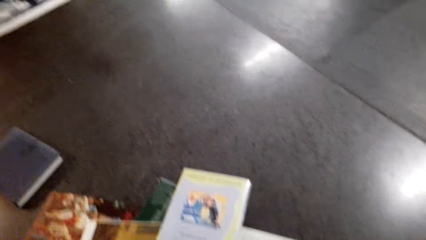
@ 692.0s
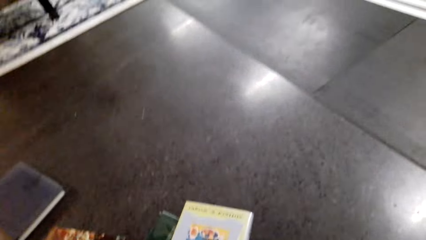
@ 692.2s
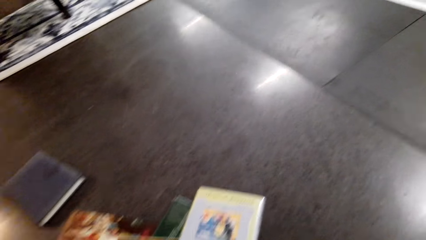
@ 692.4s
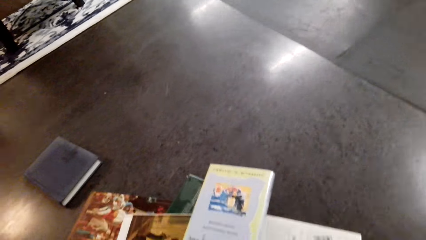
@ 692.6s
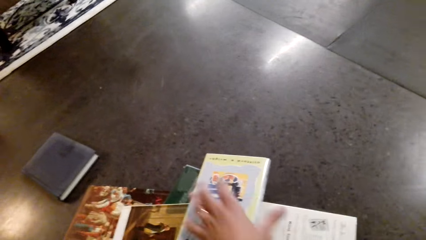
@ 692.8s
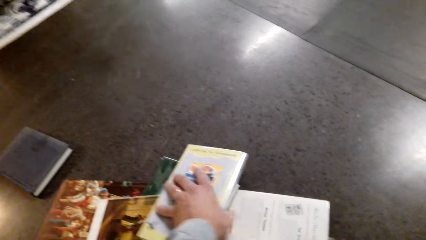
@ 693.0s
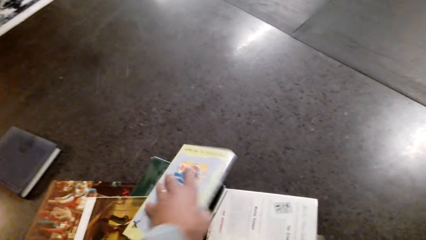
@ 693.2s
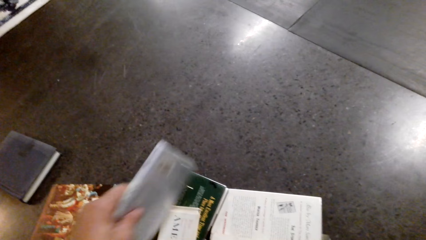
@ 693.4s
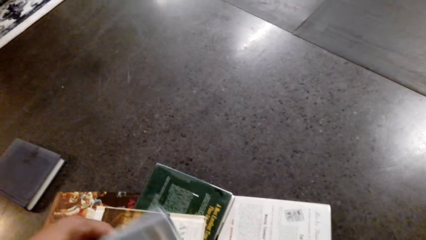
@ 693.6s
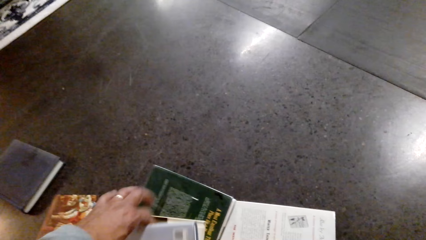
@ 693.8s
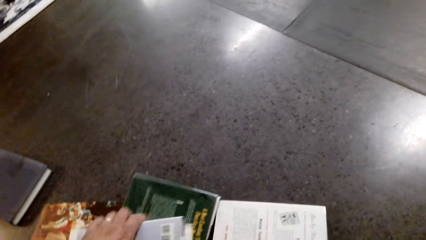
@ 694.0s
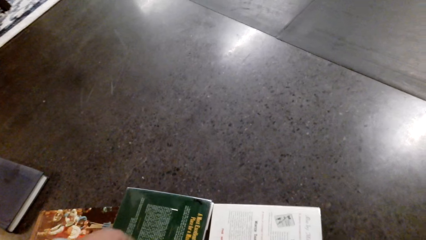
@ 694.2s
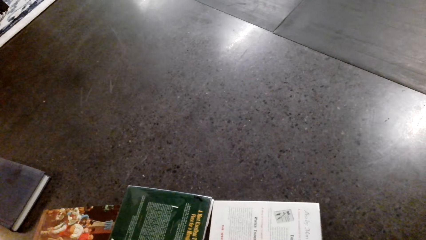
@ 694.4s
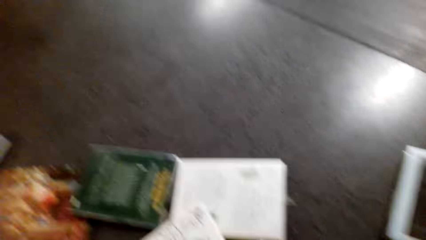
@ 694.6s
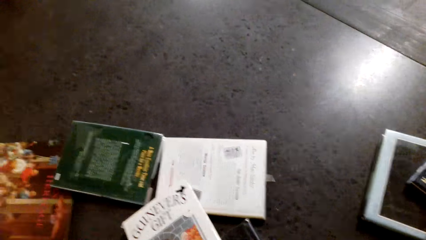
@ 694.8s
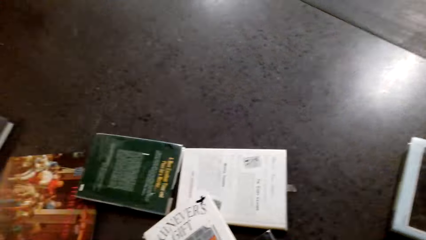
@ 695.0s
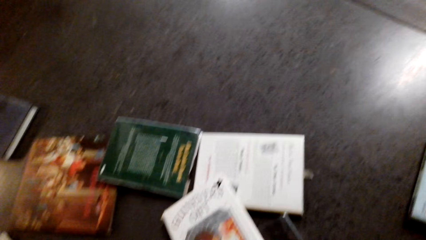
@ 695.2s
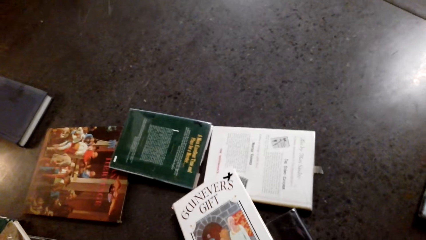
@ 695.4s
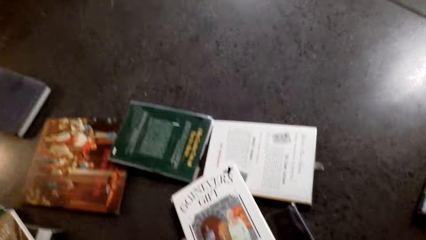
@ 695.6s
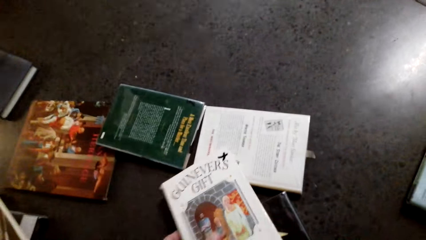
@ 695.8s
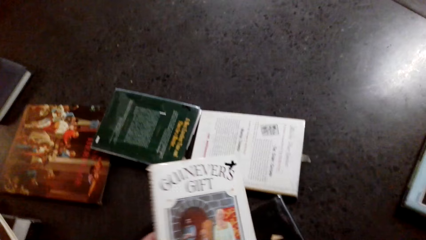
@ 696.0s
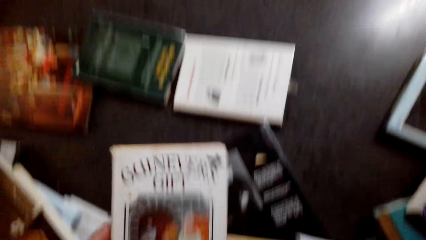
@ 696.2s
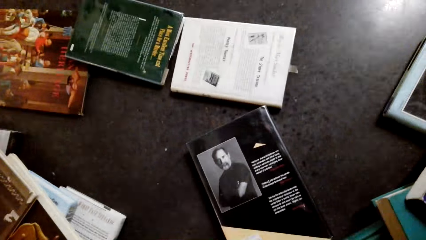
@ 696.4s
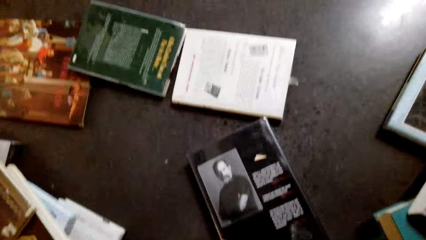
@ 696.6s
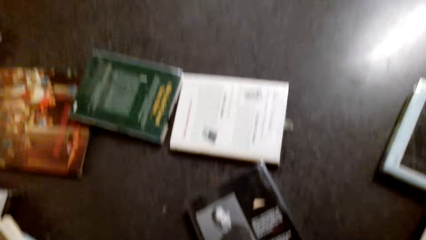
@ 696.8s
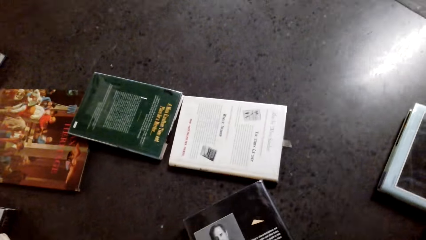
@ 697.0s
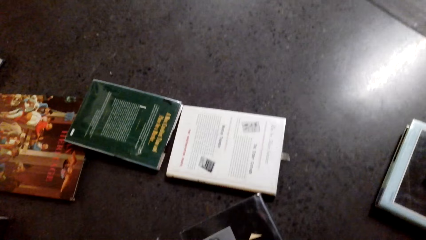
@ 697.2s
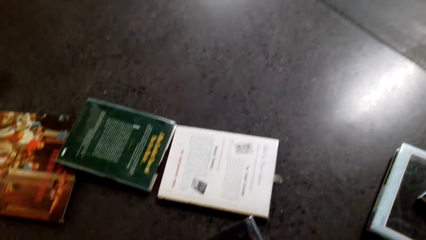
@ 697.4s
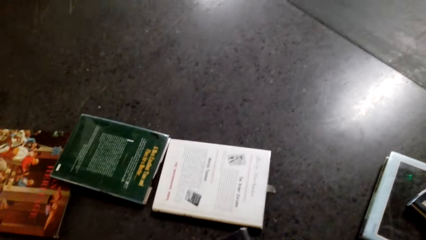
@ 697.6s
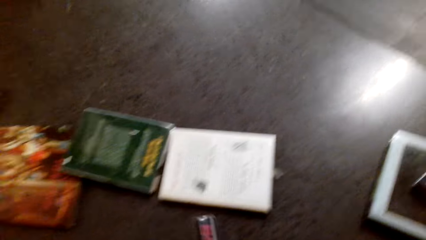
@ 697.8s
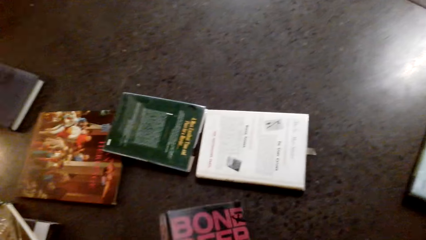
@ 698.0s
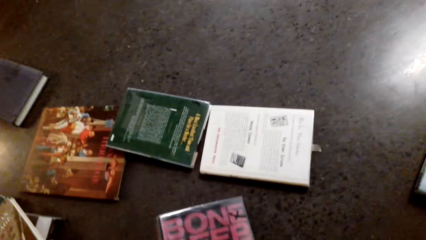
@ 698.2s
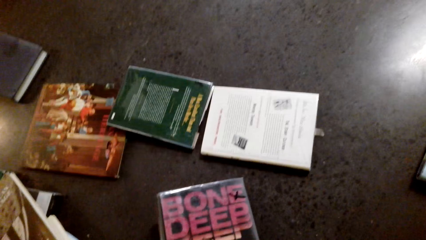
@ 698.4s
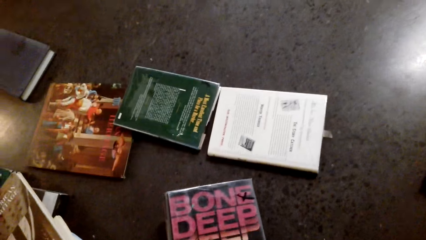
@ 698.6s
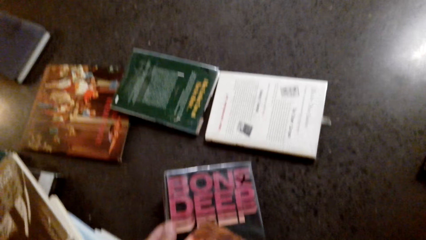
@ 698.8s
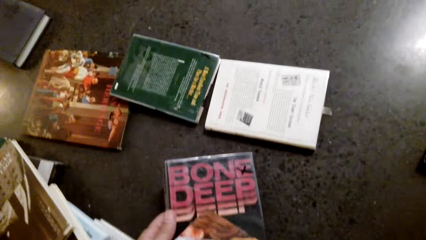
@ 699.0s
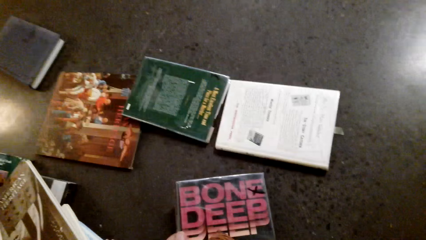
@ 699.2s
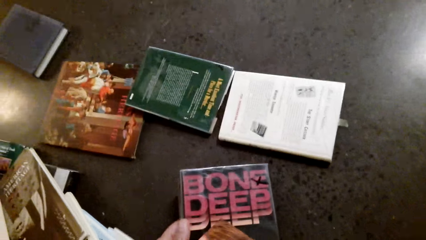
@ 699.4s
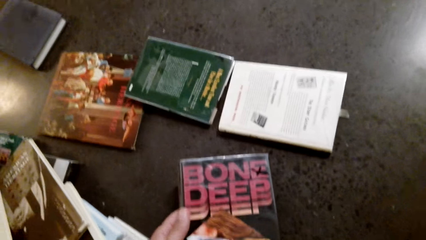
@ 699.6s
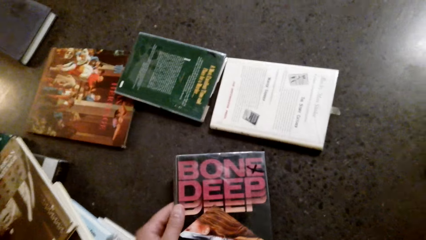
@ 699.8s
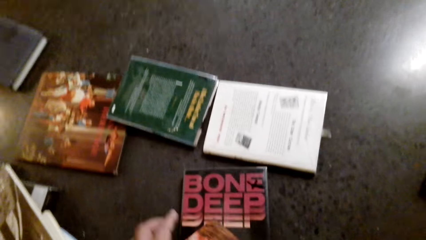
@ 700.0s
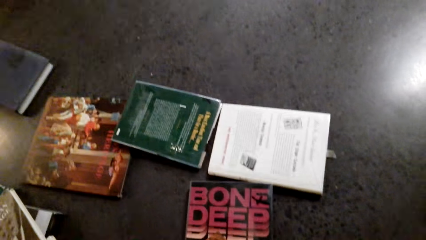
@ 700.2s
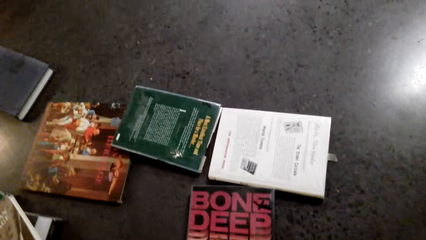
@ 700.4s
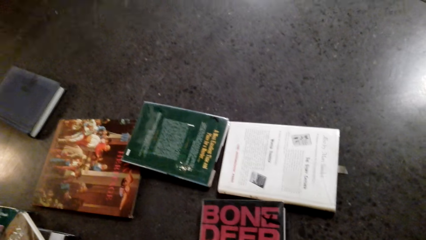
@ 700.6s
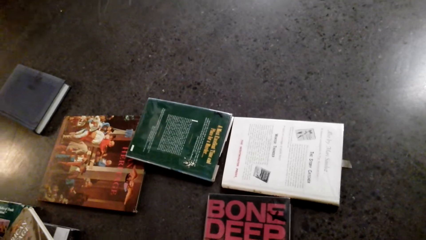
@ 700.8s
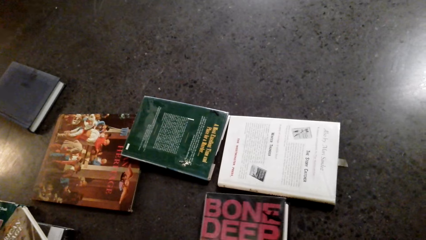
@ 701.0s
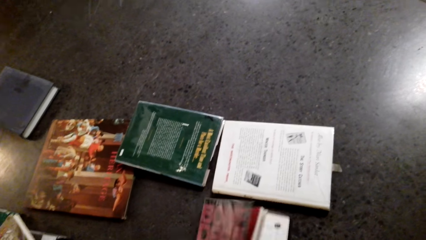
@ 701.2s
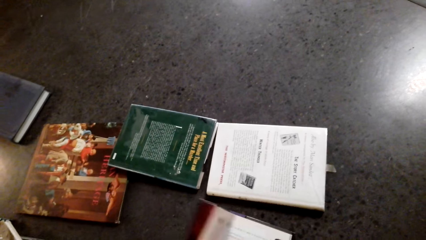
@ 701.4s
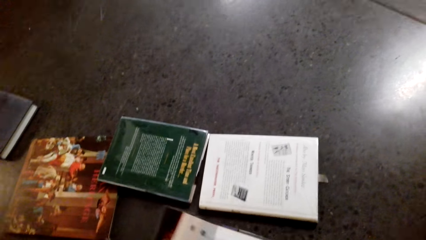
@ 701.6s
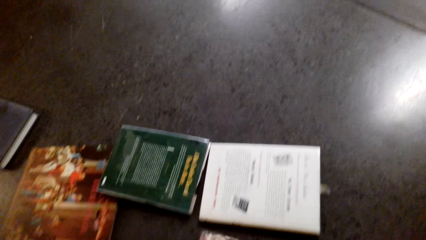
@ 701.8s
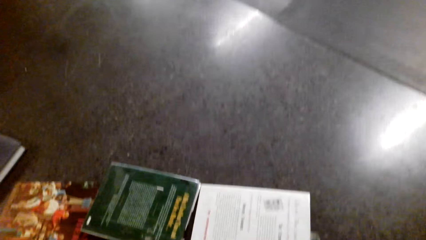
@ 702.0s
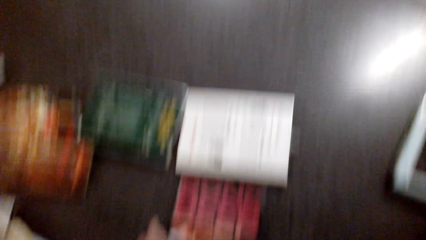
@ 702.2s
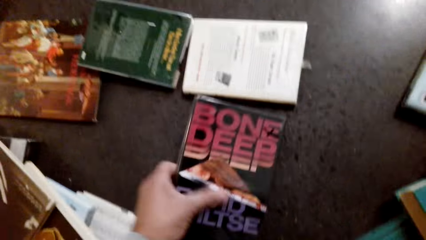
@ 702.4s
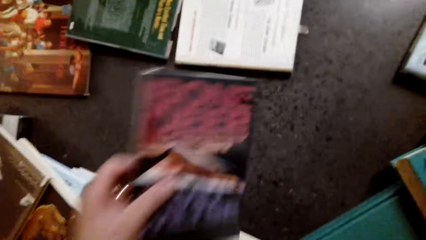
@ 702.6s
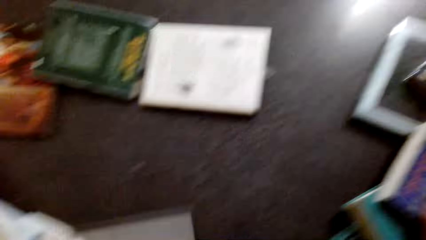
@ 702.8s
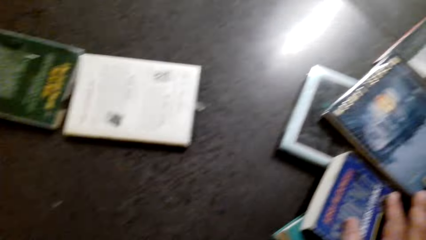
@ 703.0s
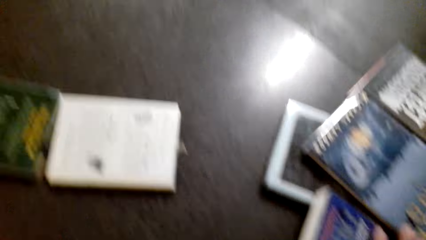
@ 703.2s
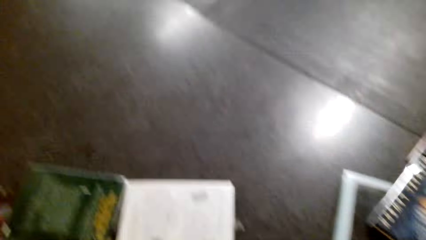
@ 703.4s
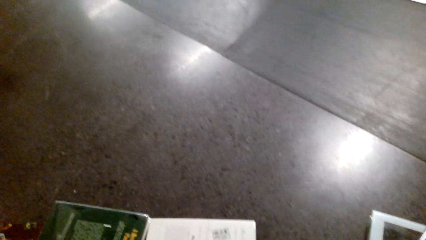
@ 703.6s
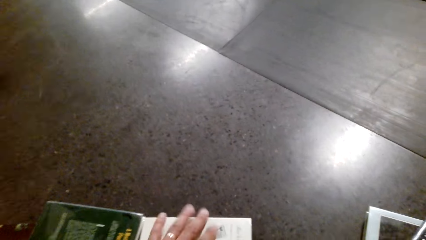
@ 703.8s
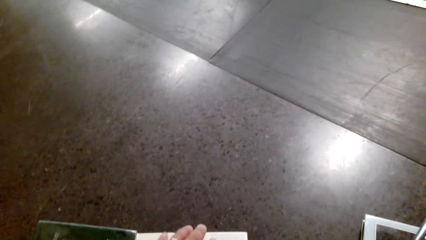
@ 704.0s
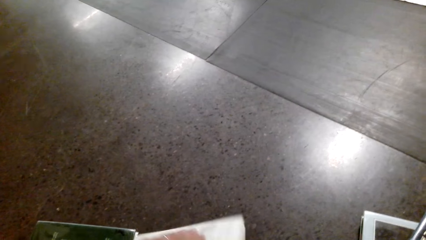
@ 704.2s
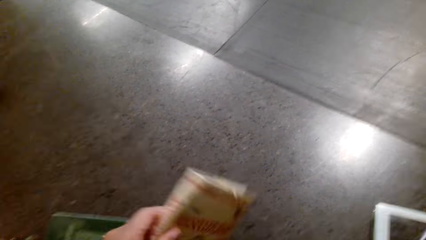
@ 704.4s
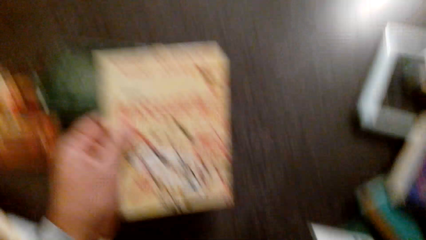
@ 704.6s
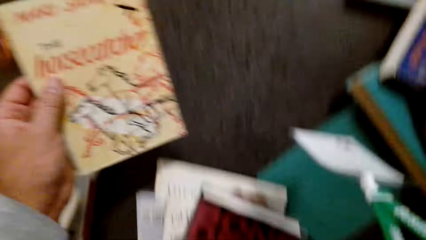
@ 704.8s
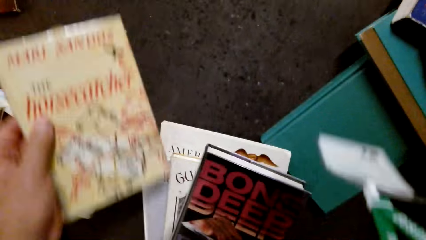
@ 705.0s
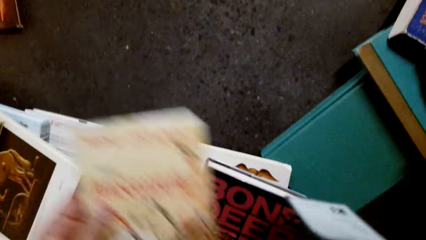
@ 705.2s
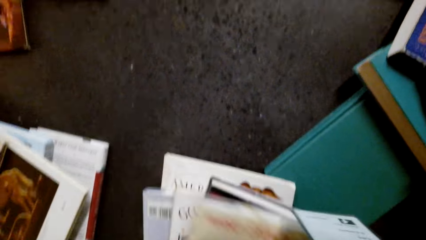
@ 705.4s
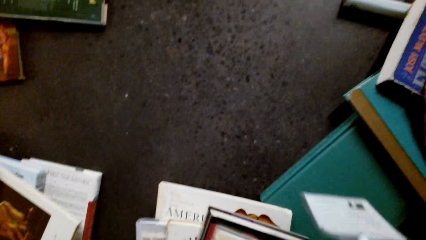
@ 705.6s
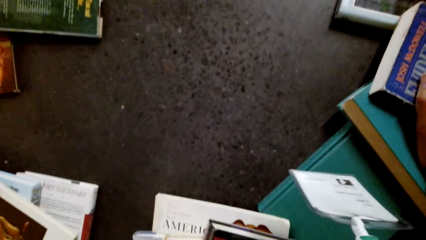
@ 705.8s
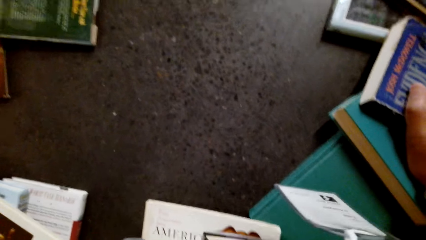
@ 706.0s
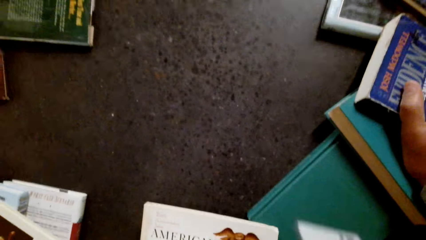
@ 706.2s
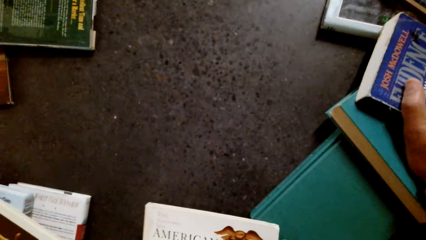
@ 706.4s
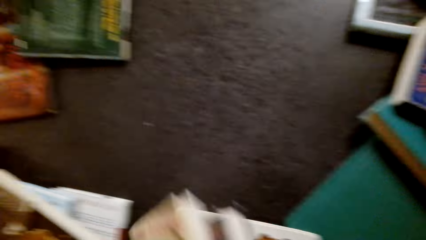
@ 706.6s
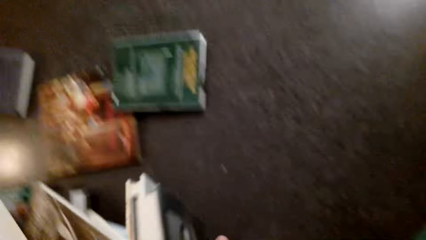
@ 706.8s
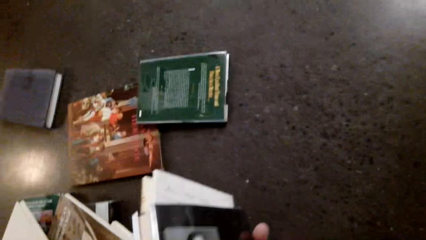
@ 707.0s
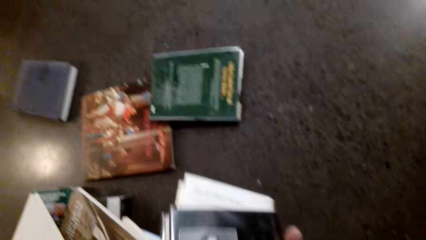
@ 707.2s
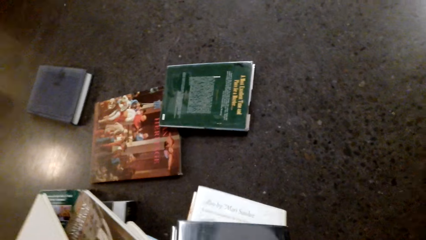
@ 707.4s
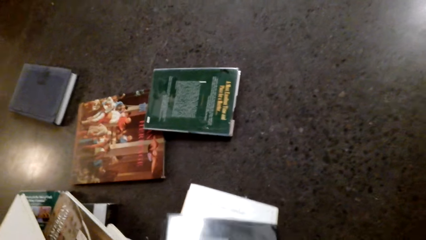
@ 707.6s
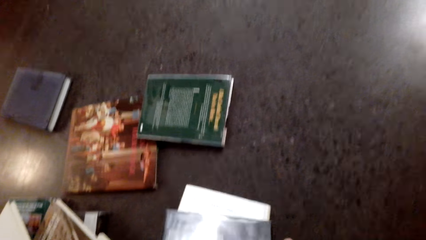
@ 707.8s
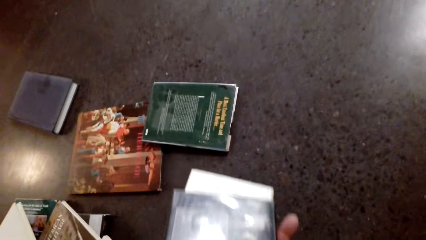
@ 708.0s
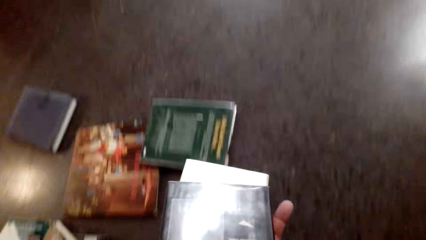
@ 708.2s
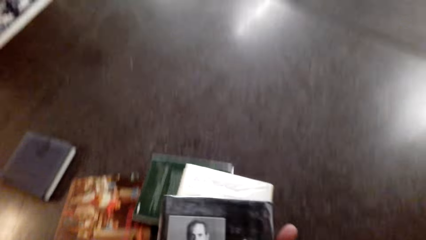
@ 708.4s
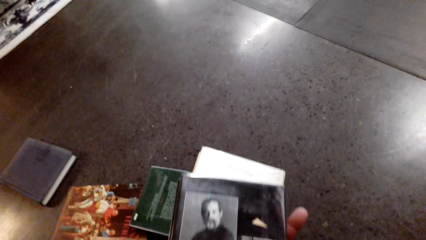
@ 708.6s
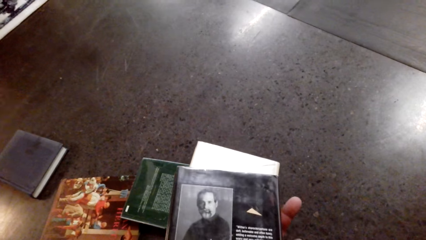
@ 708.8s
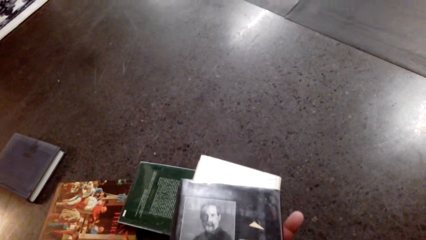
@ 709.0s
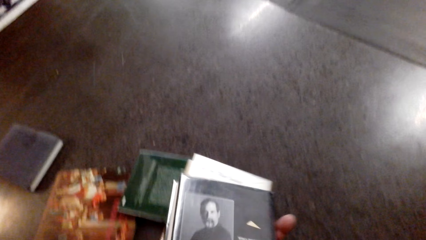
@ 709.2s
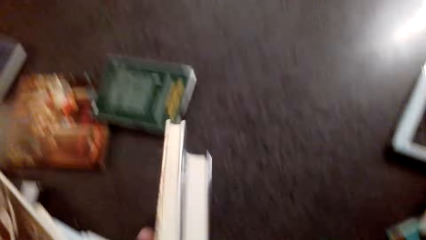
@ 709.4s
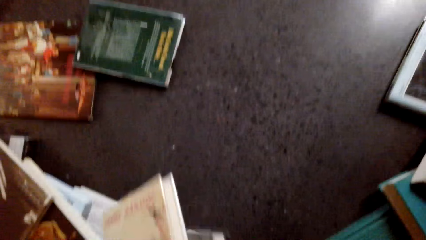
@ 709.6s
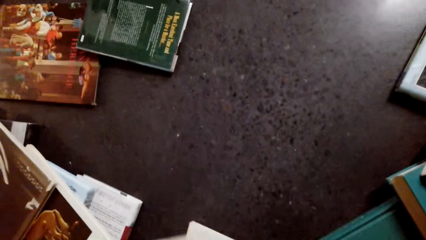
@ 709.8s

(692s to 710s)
The camera wearer picks a book from the floor repeatedly. They turn a book from the floor. They look at the book. They open the book. They pick a book from the floor. They join the books together. They pick a book from the floor. They join the books together. They pick a book from the floor.
